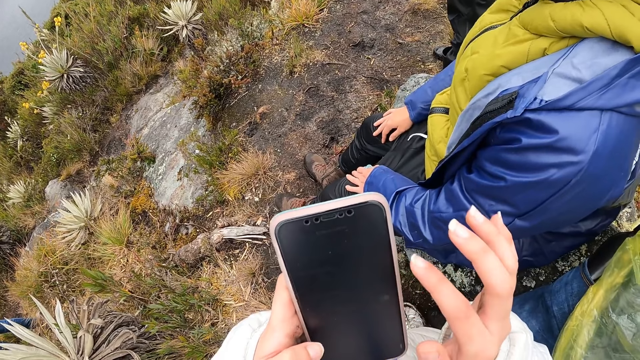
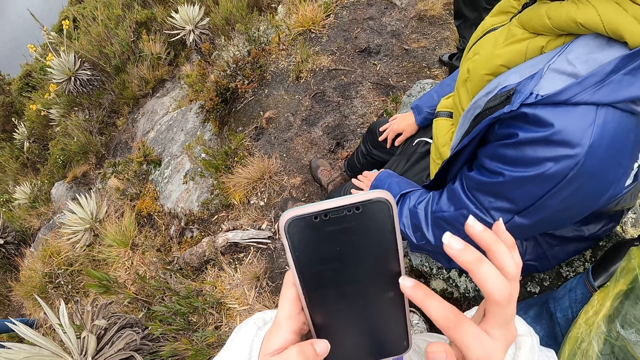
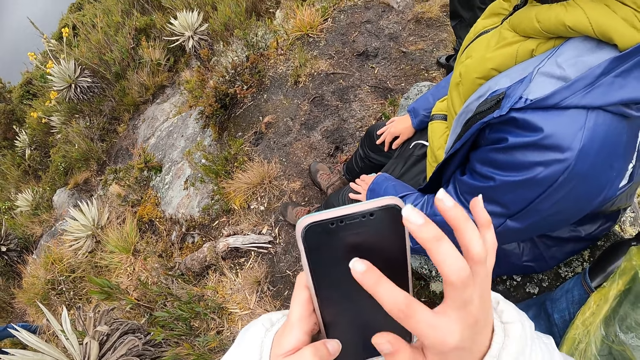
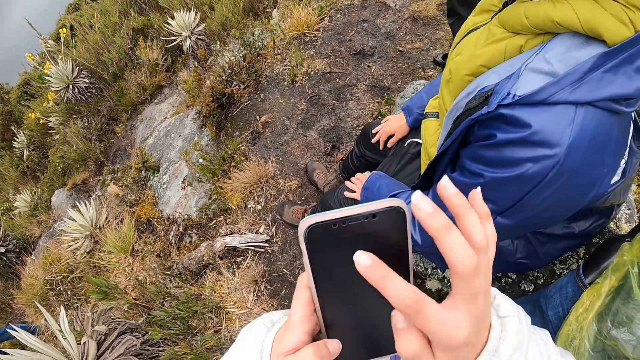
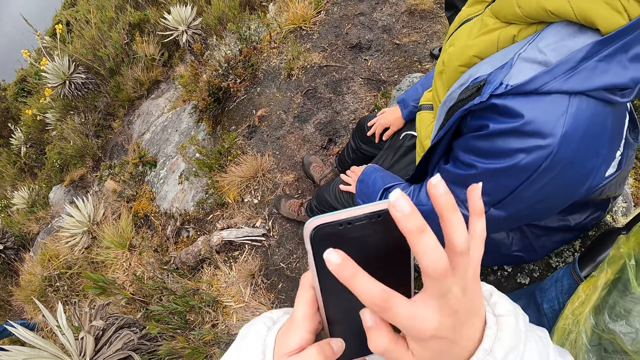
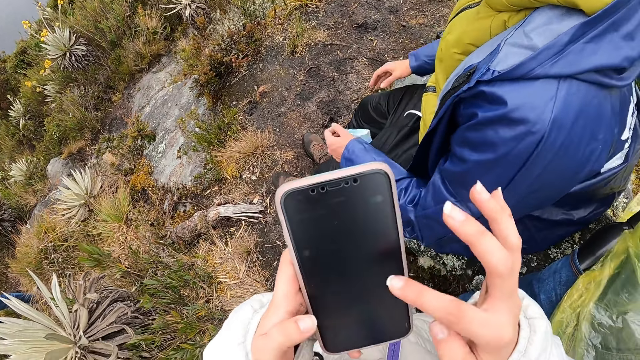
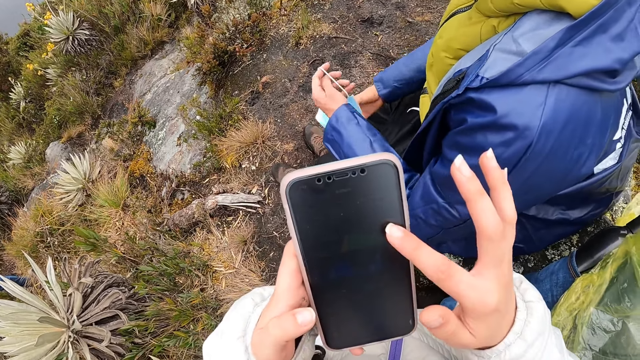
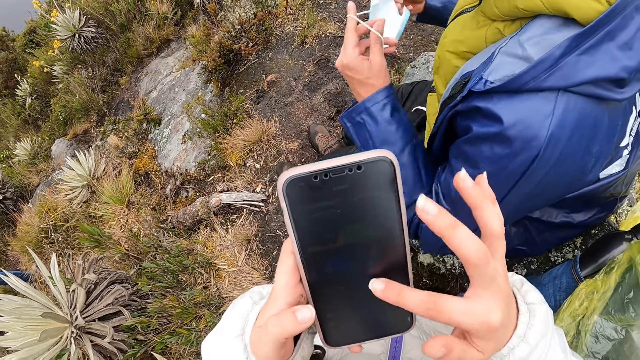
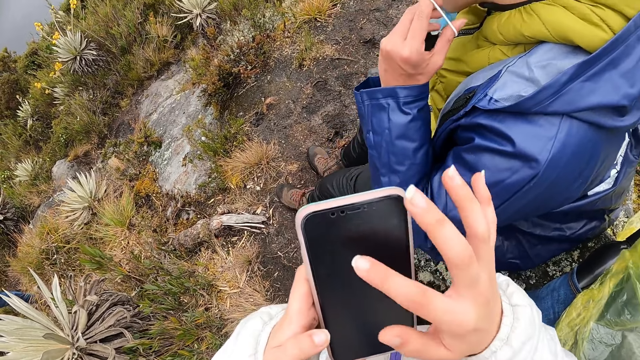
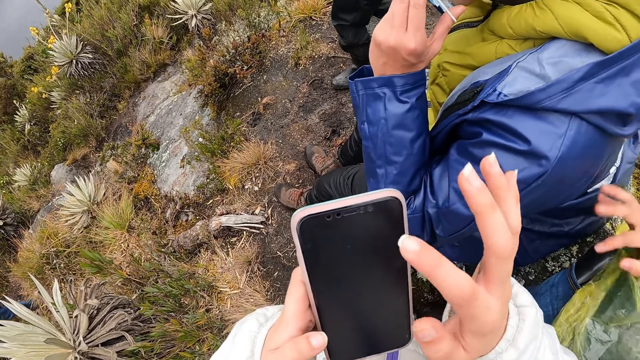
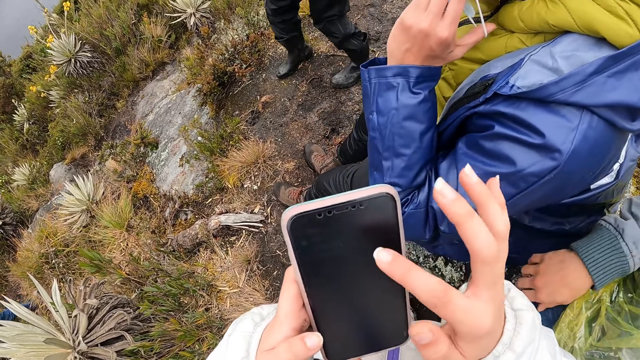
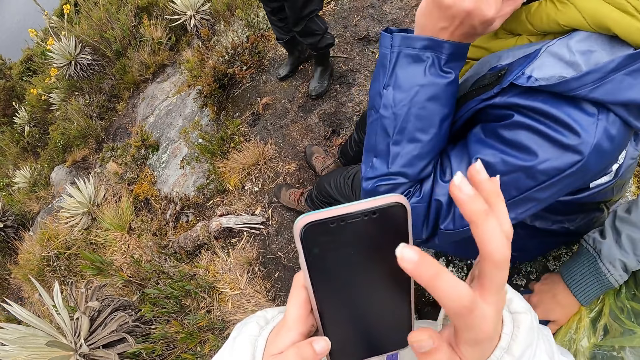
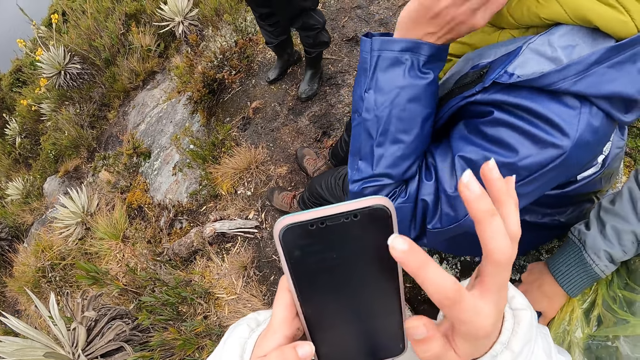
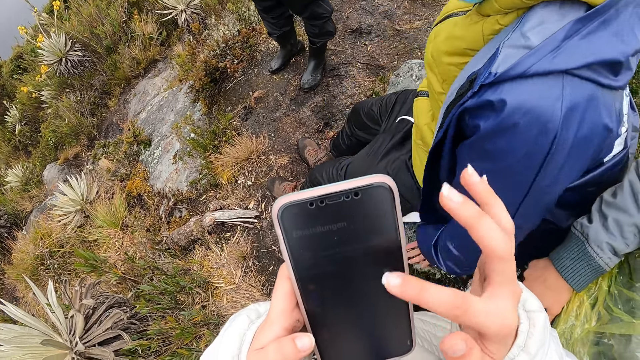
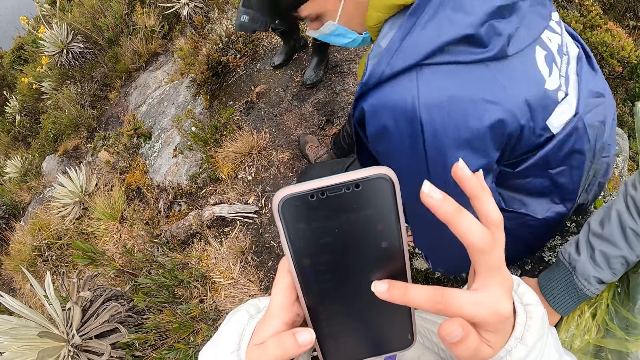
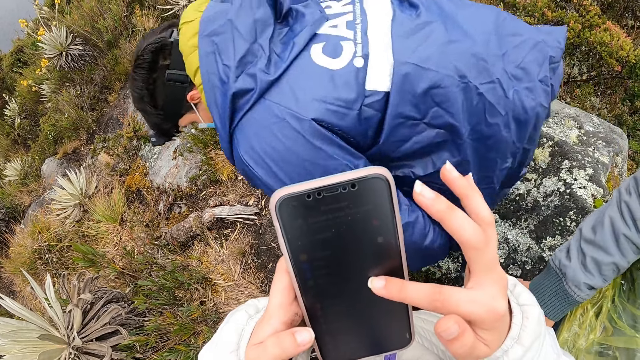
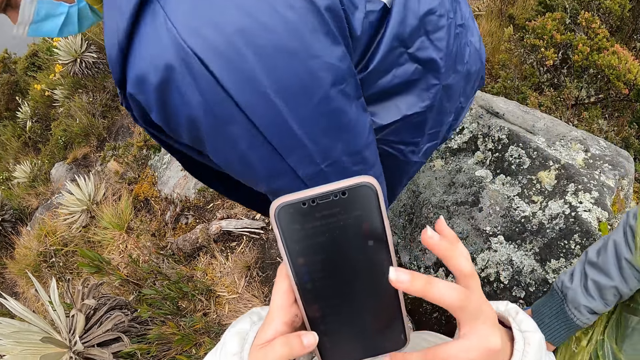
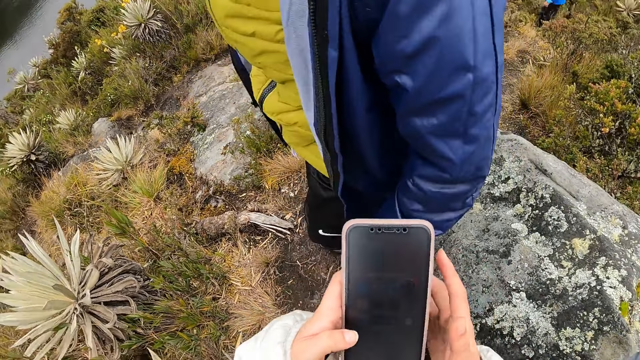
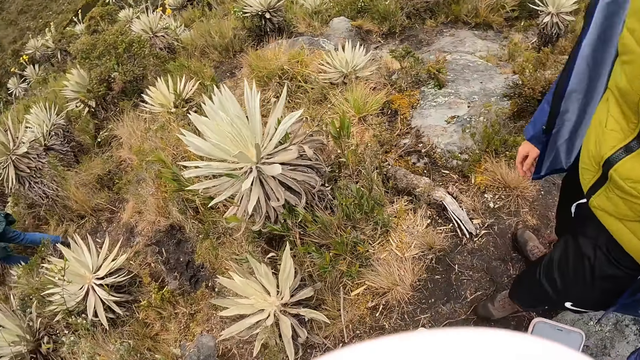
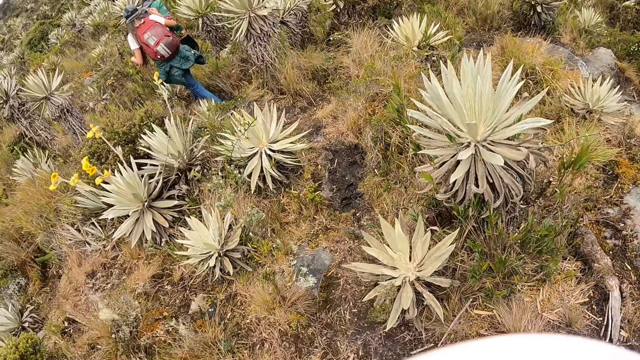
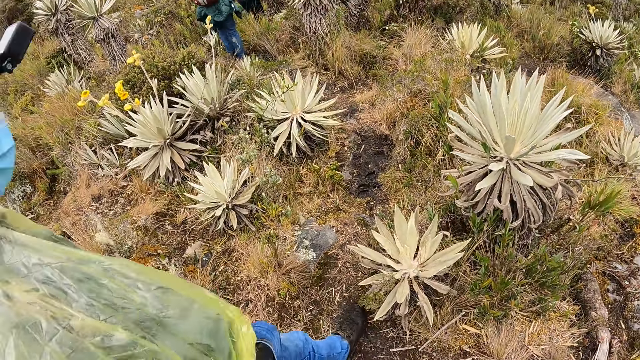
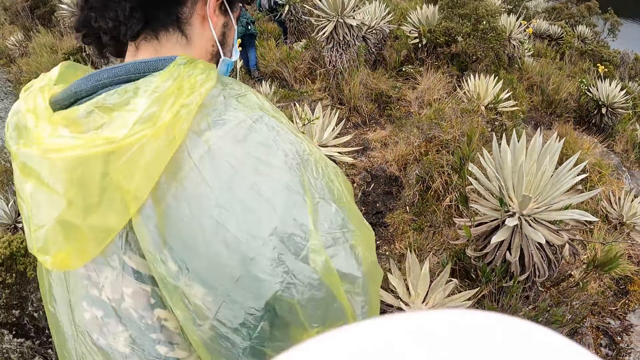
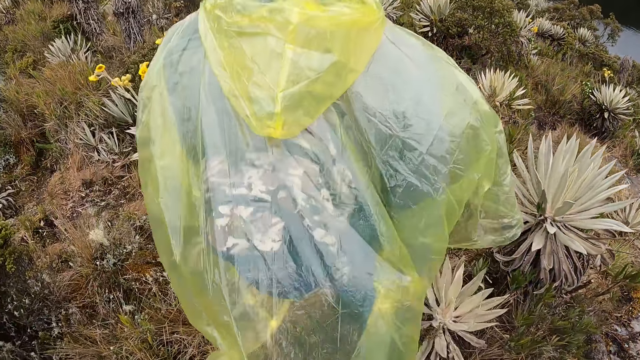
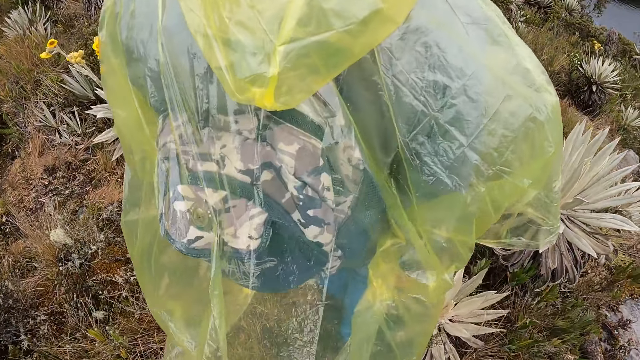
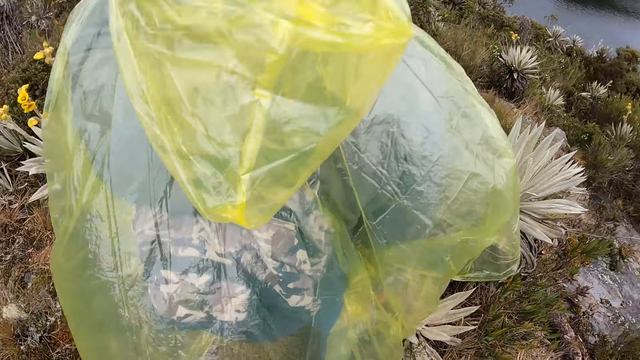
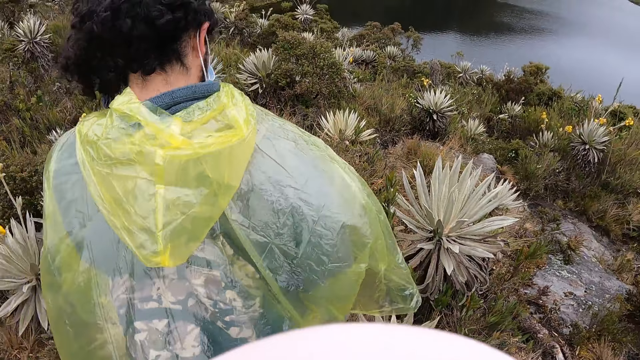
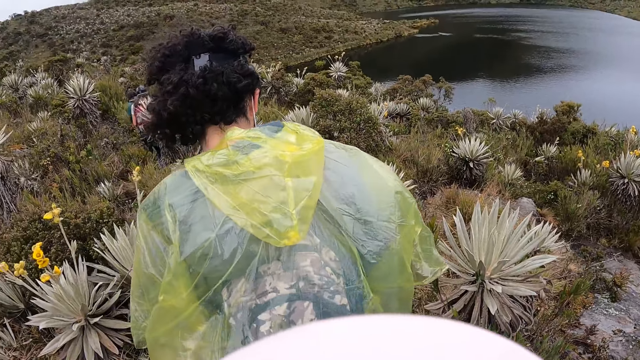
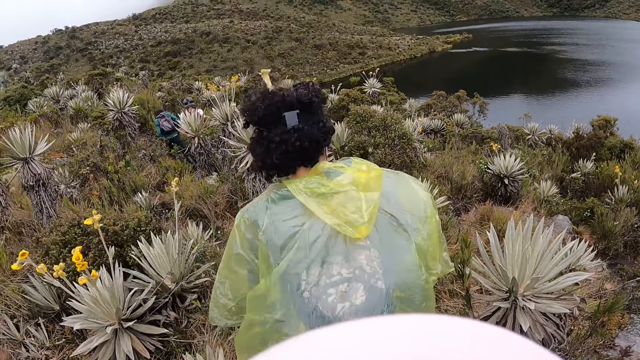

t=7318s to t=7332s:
A man holds the nose mask with his hands. The man puts the nose mask in his hands on his face. Another man walks on the mountain. The first man stands from the rock. The camera wearer moves forward. A woman walks on the mountain. A third man walks past the camera wearer.

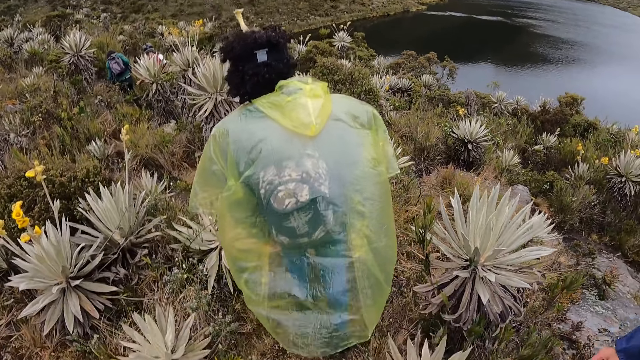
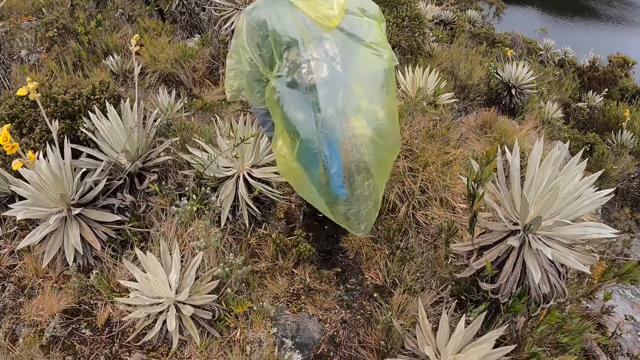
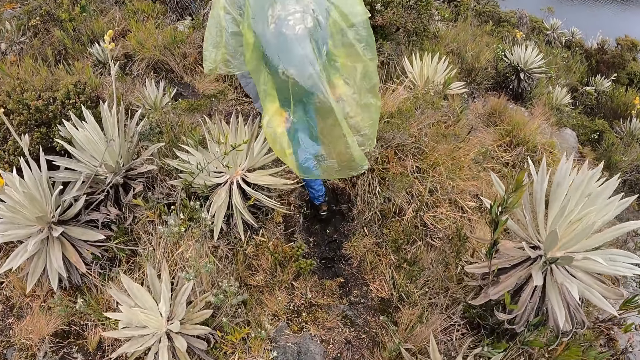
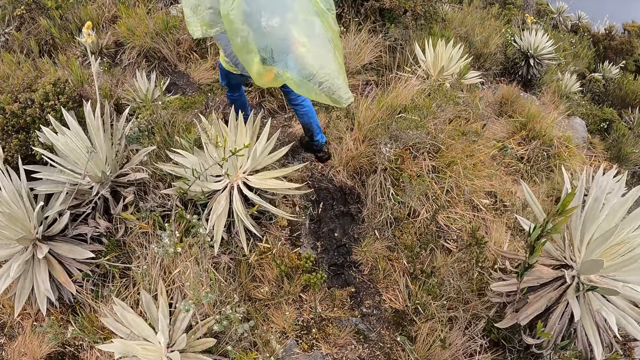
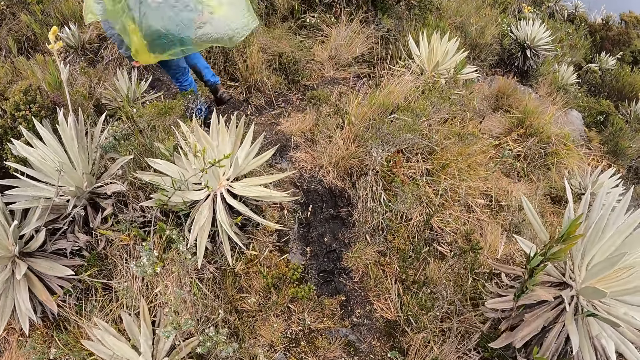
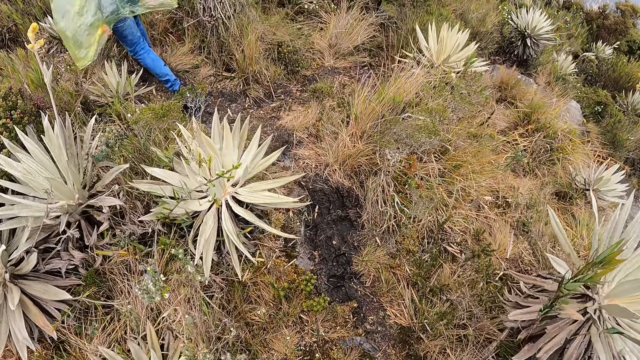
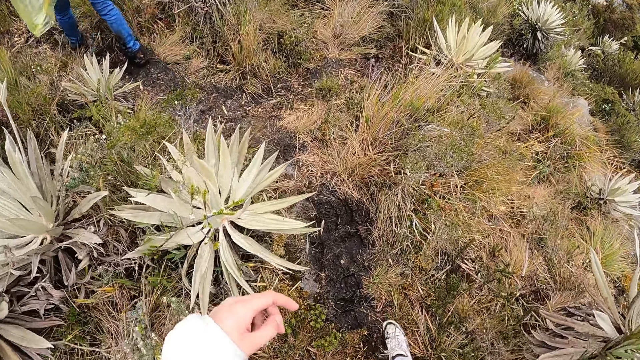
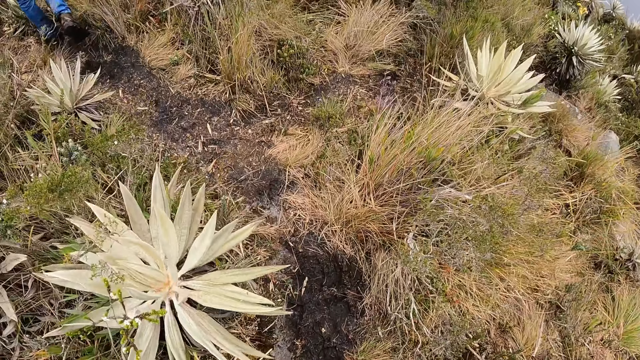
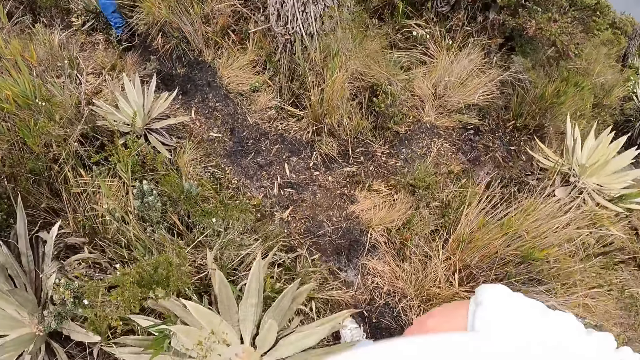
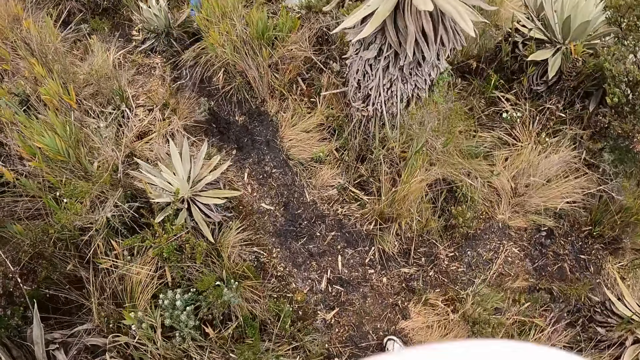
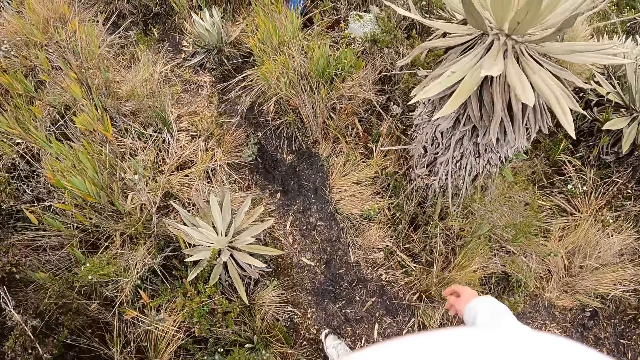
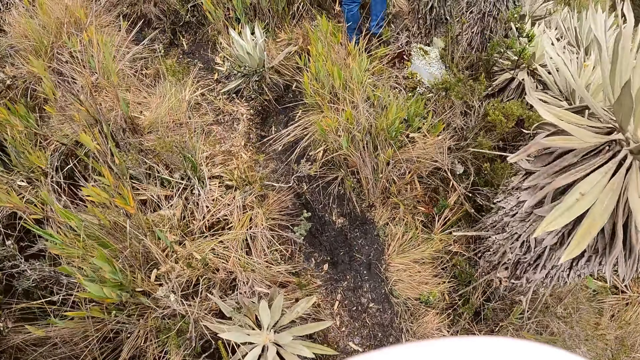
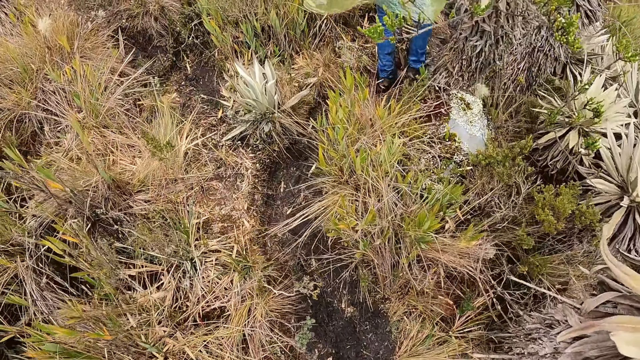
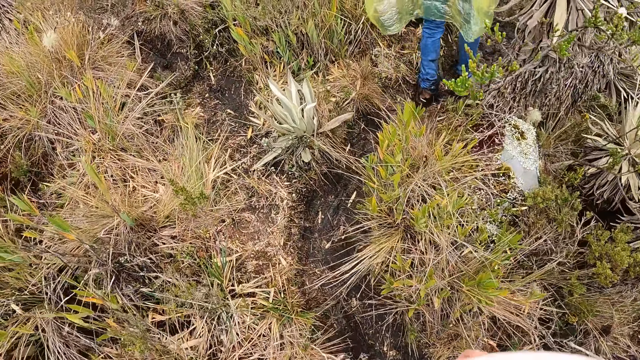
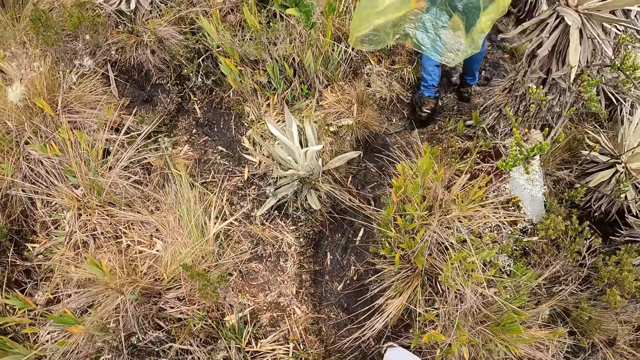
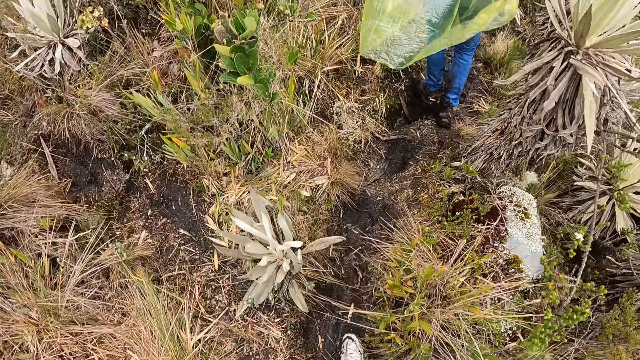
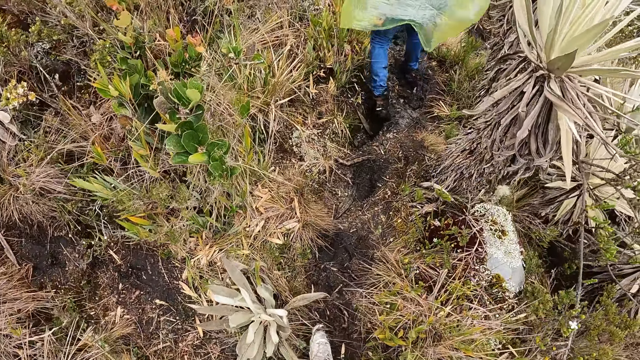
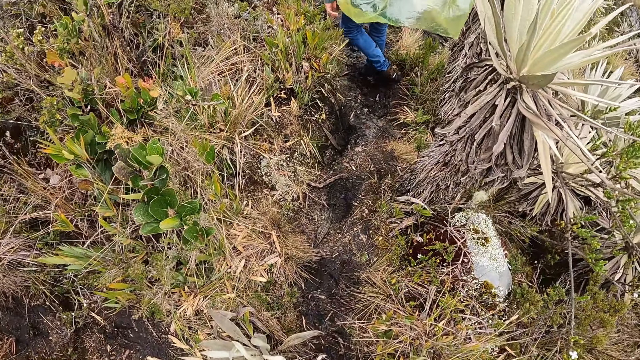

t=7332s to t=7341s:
The camera wearer walks on the mountain.
